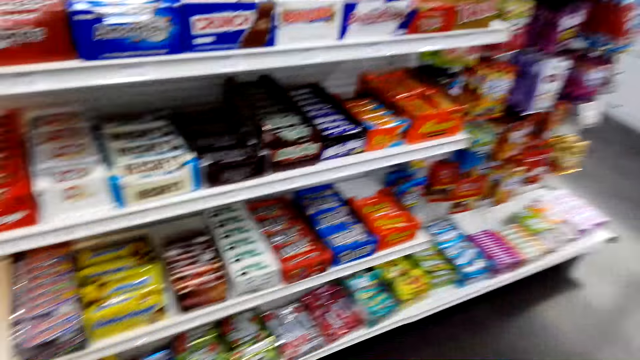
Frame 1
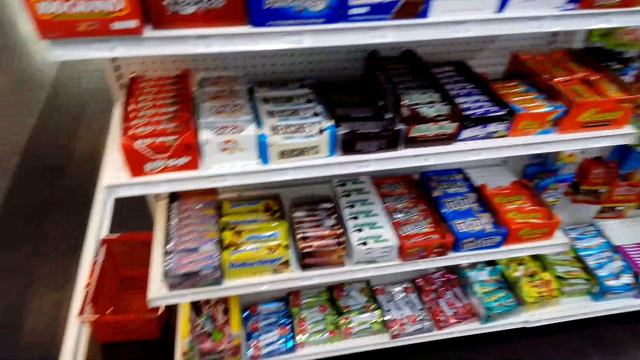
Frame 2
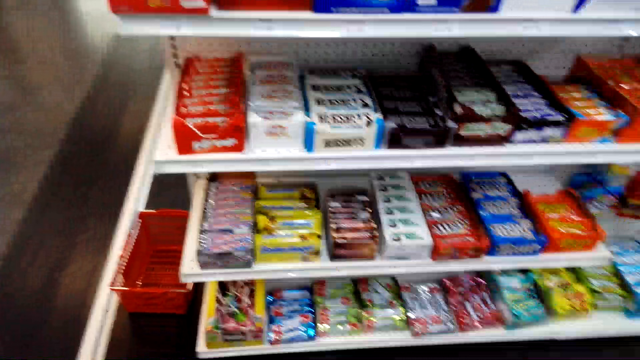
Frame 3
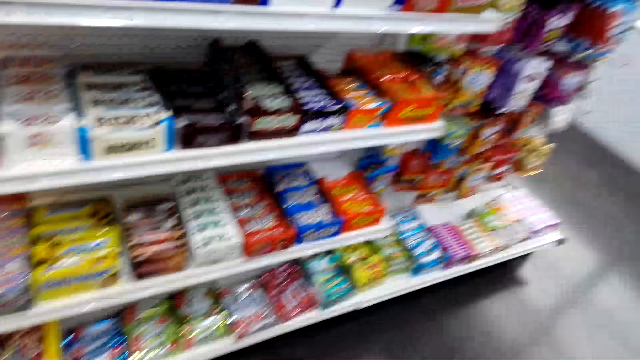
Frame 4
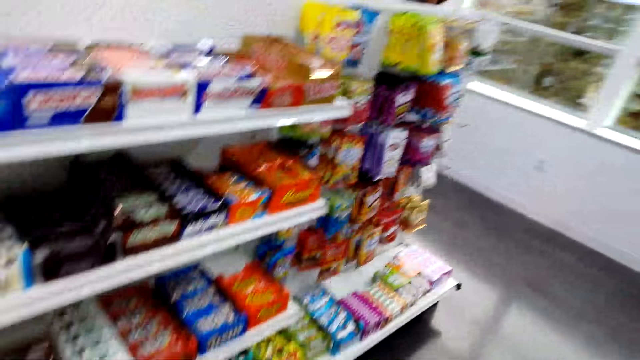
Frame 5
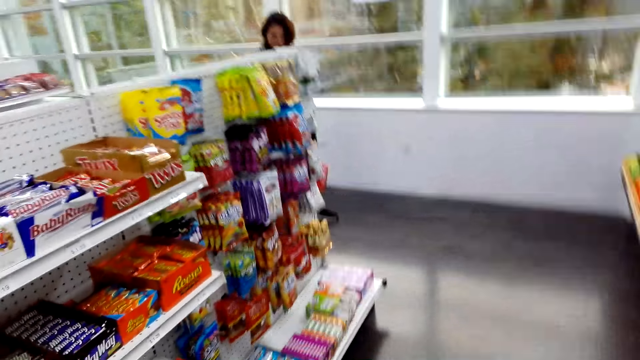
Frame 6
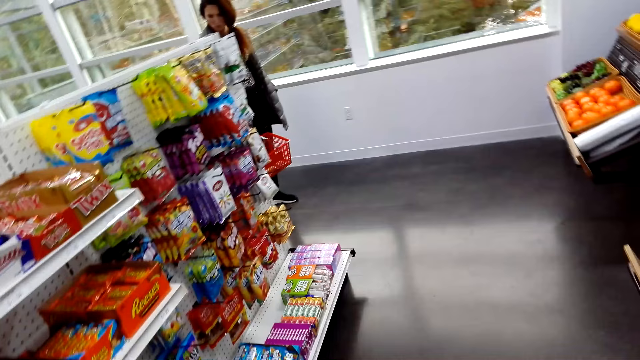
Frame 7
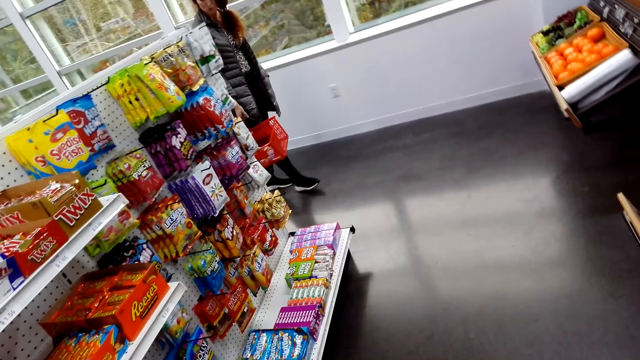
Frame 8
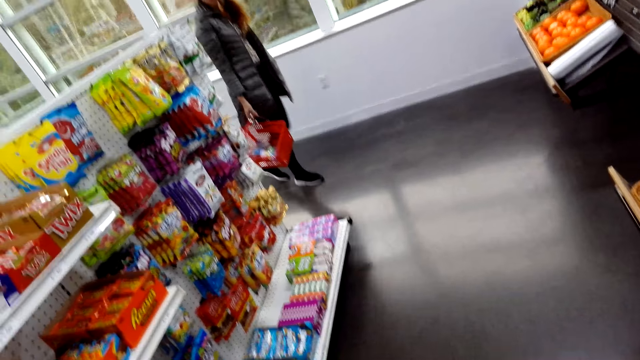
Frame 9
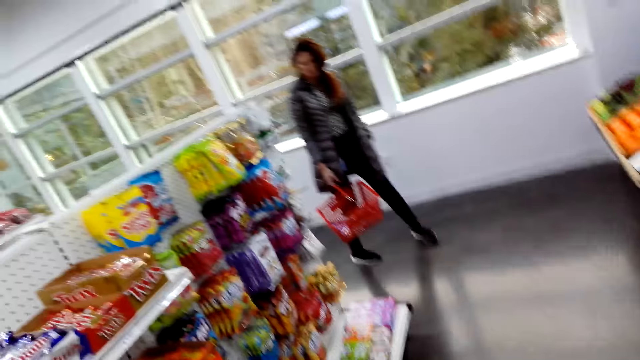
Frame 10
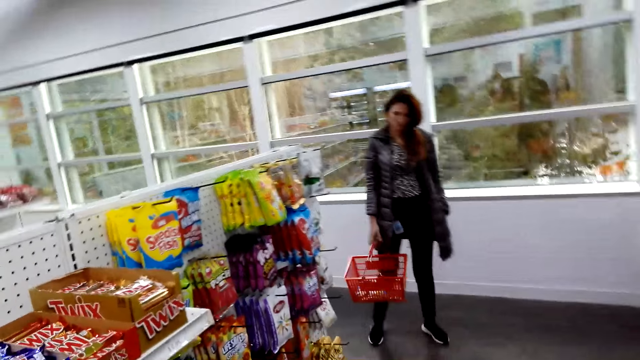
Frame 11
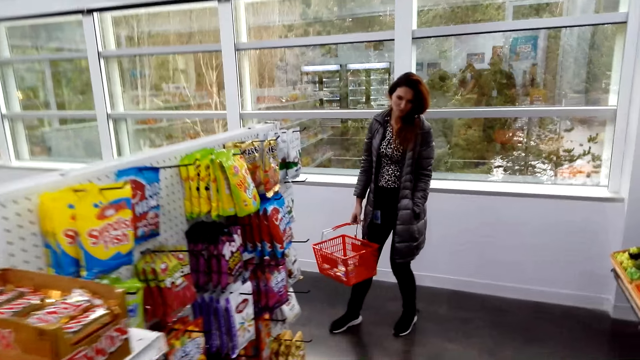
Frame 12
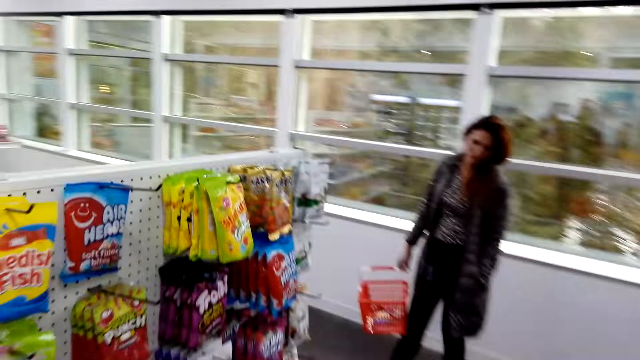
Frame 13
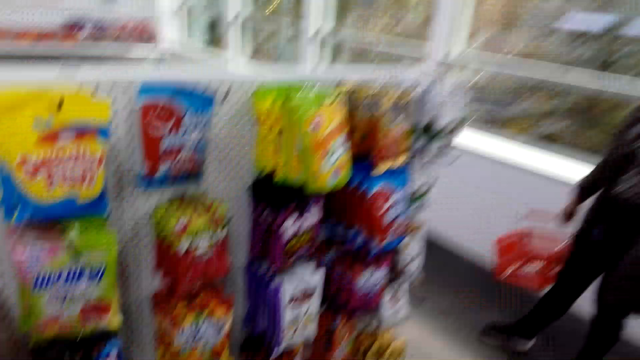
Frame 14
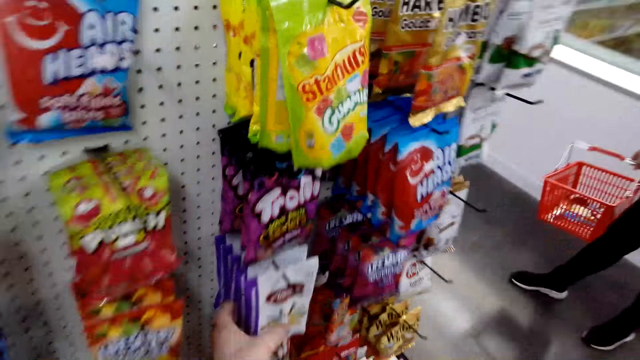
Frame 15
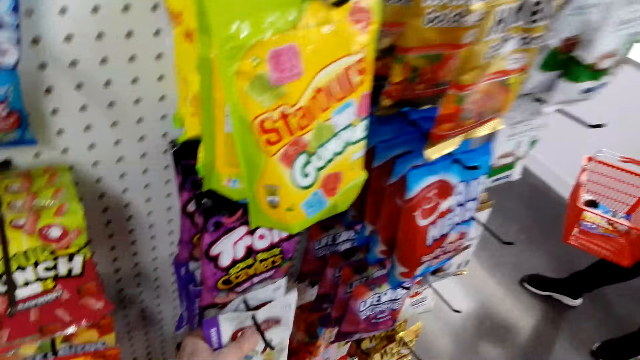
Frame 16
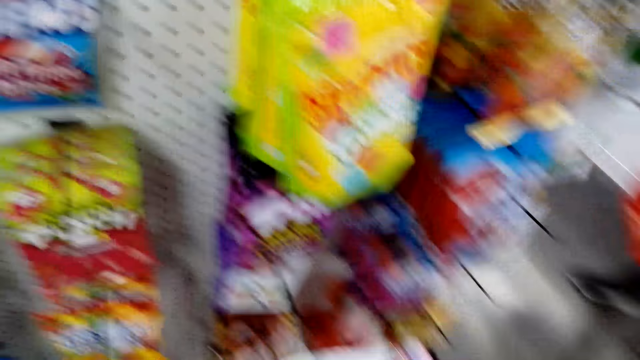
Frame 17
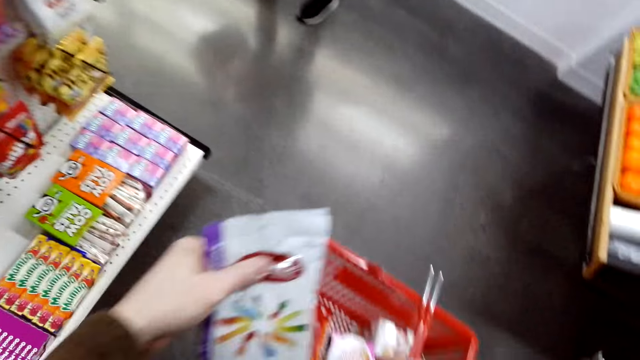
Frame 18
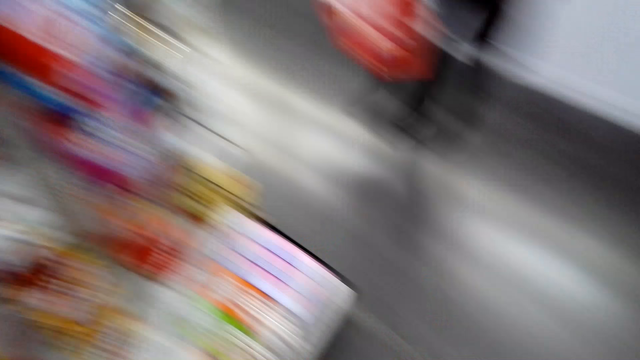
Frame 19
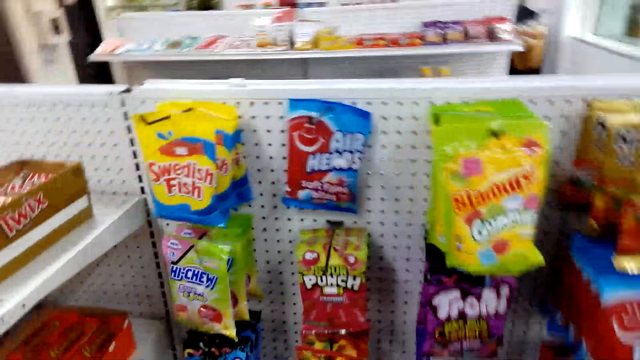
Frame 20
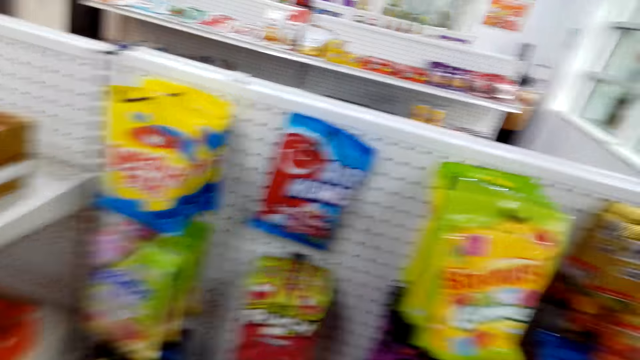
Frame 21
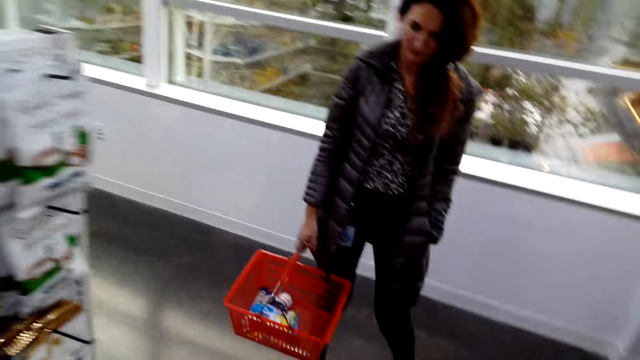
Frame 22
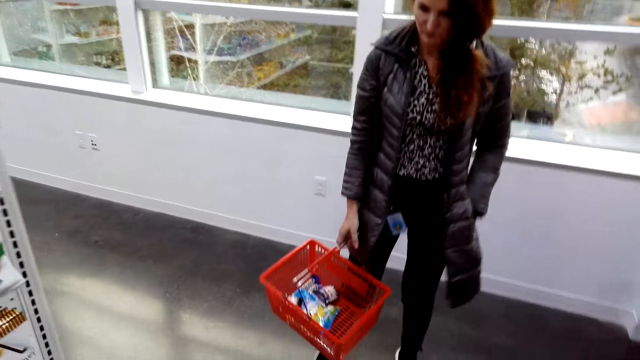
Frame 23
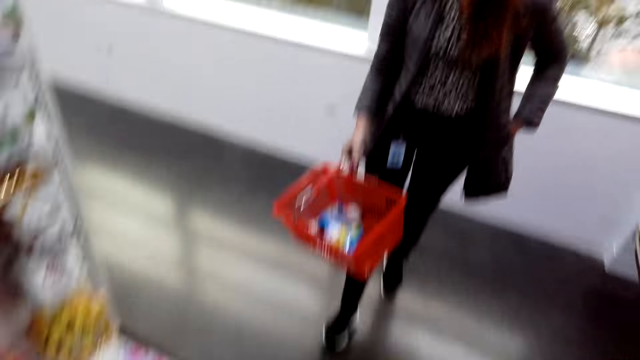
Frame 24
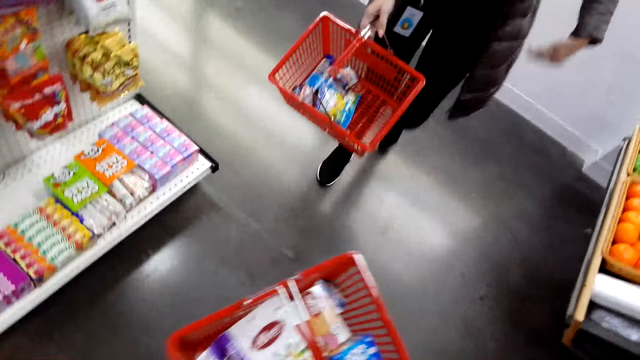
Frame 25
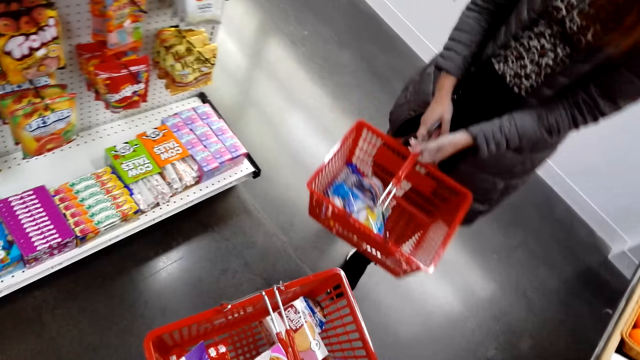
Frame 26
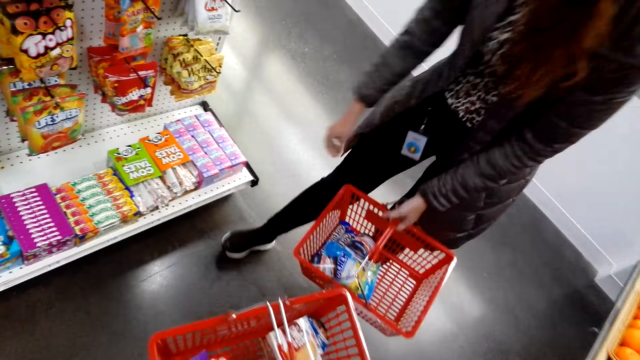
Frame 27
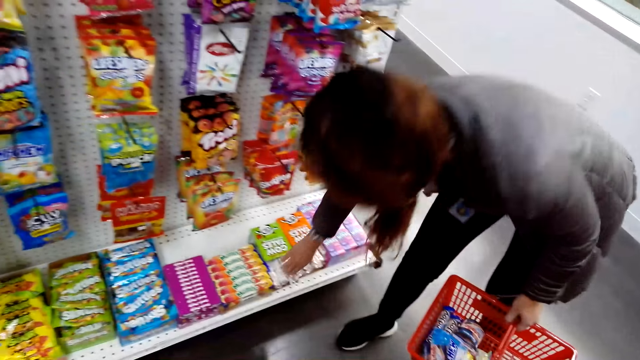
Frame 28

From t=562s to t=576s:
The camera wearer looks at items on the shelves. They walk. They pick an Albanese gummy and place the Albanese gummy on the shopping basket. They speak to a woman. A person removes the hand from the pocket.

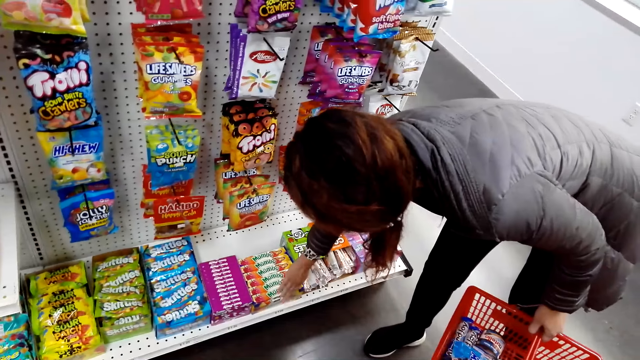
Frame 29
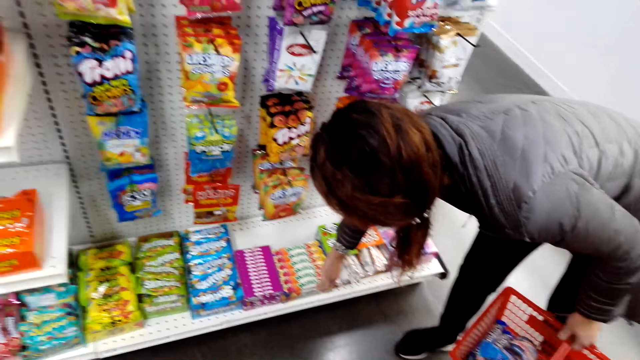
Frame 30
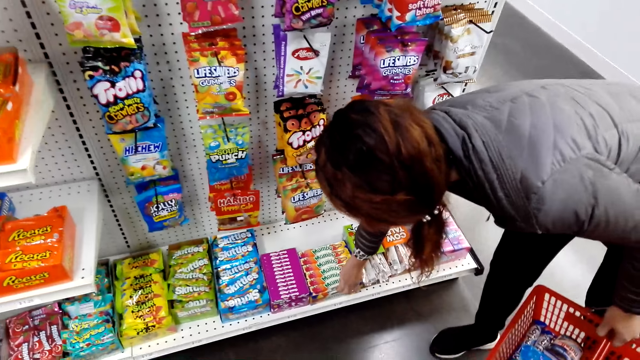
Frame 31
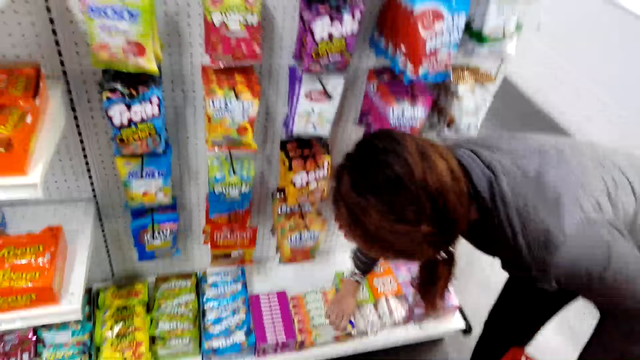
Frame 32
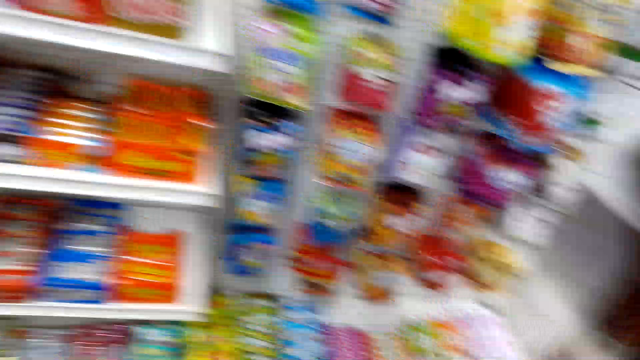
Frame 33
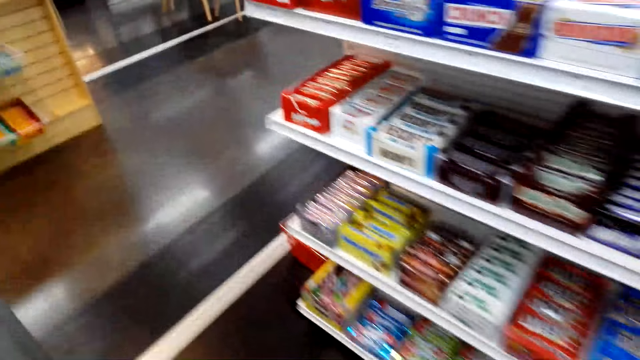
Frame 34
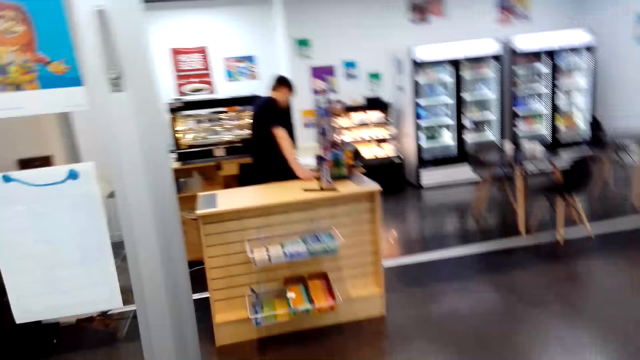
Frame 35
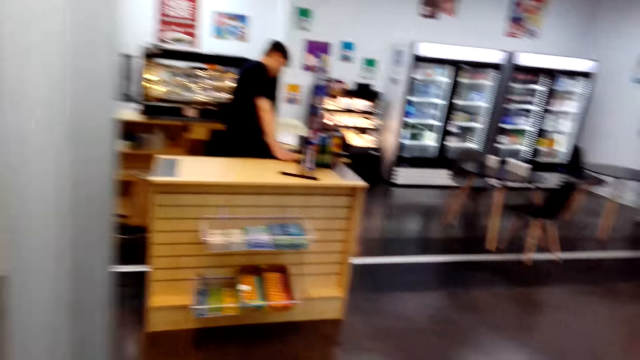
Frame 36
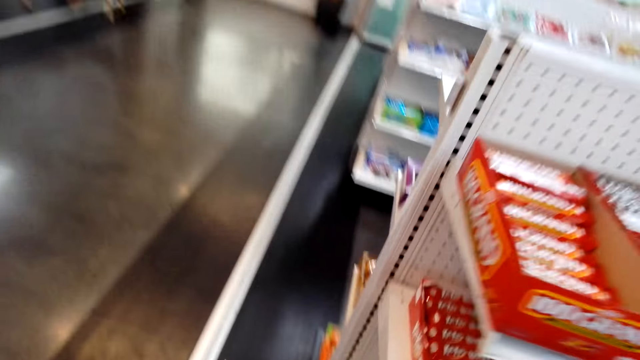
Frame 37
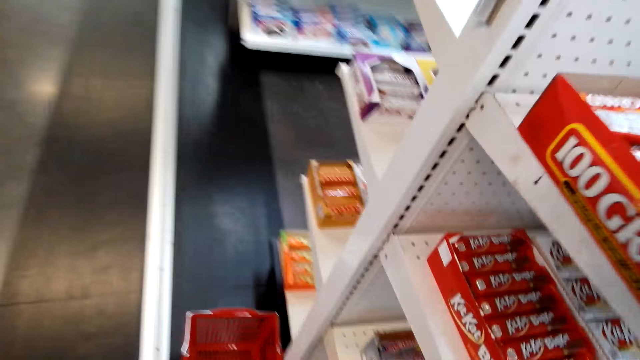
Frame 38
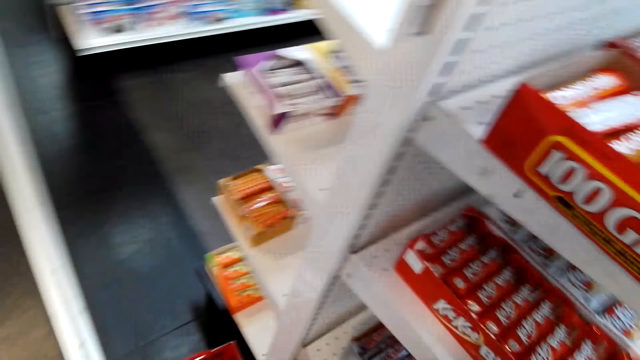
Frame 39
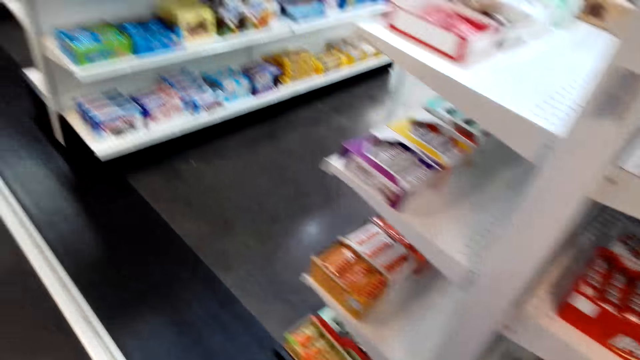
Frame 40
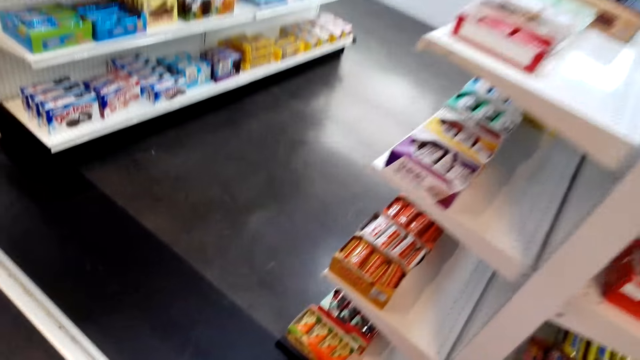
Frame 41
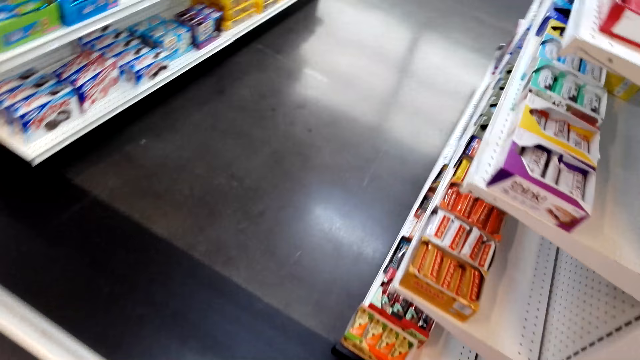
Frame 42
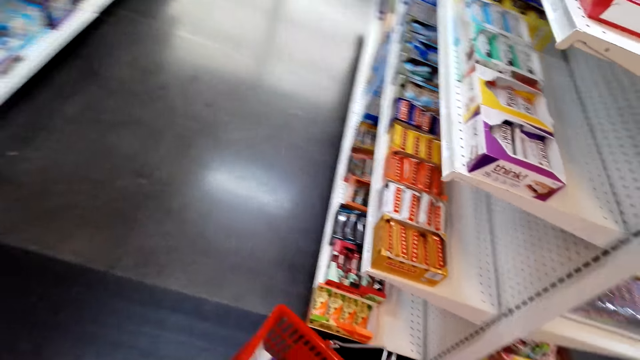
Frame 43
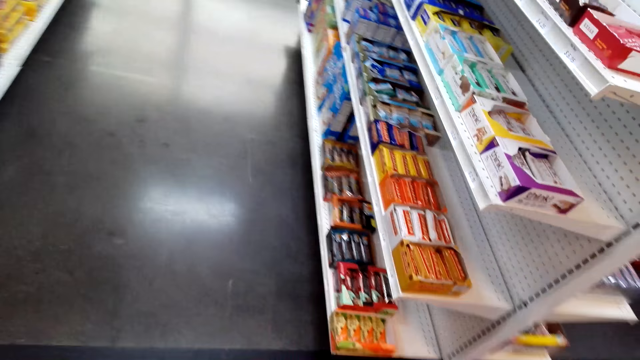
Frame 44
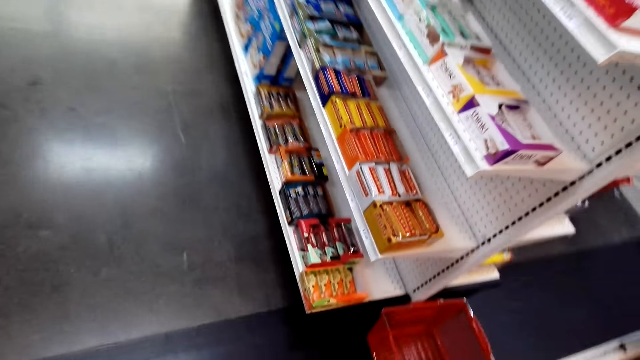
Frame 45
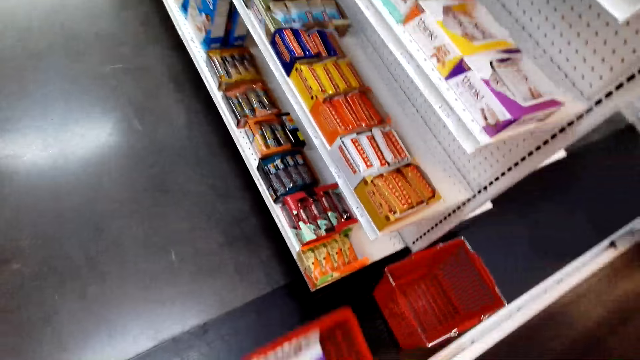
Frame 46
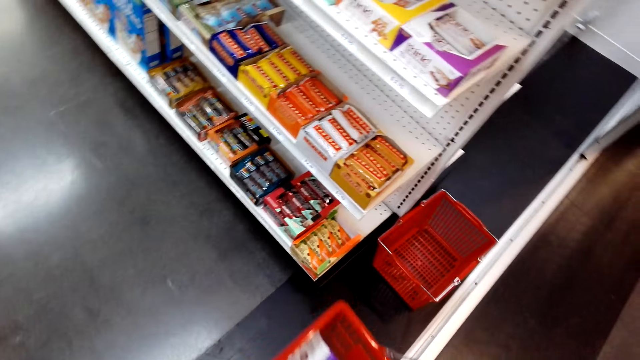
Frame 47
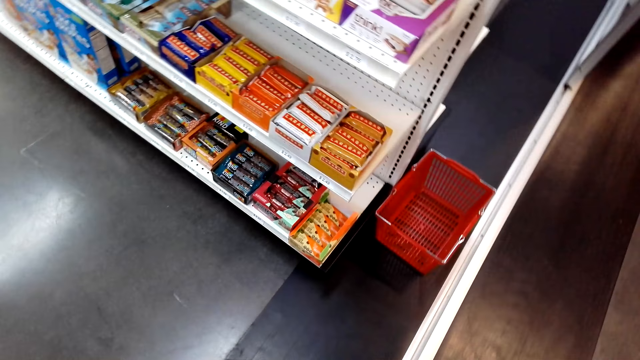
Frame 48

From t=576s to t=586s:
A person takes something at the shelf. The camera wearer walks. They move the tray.
